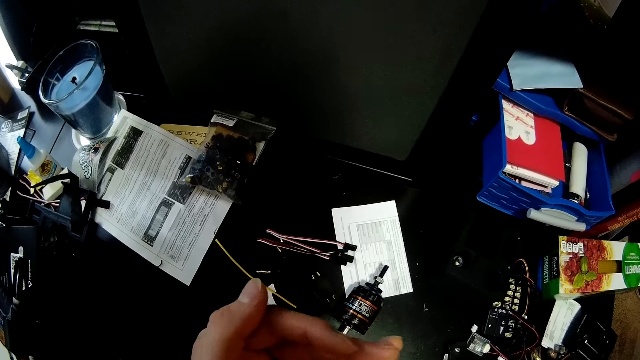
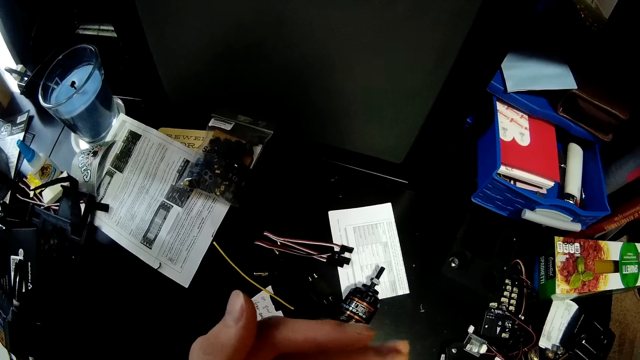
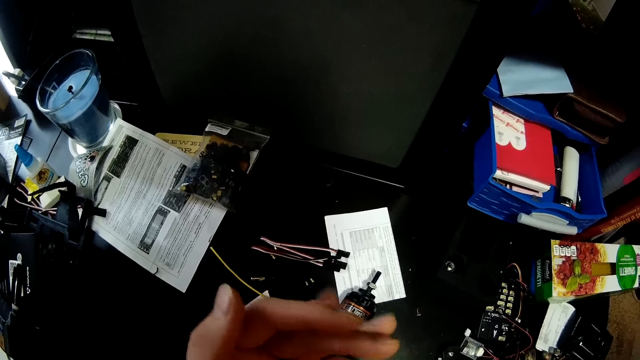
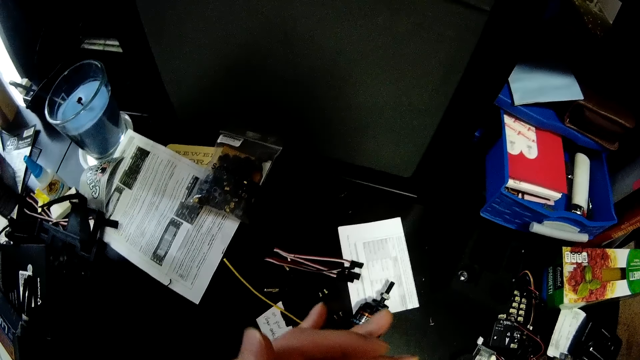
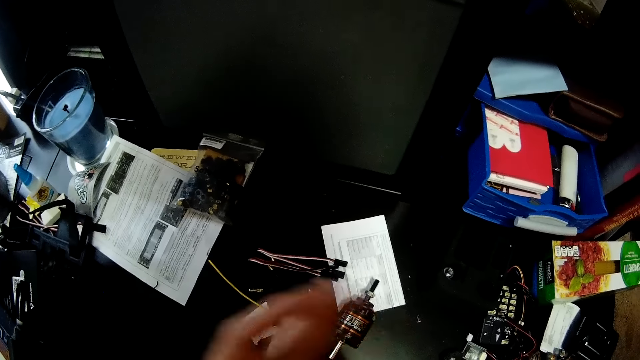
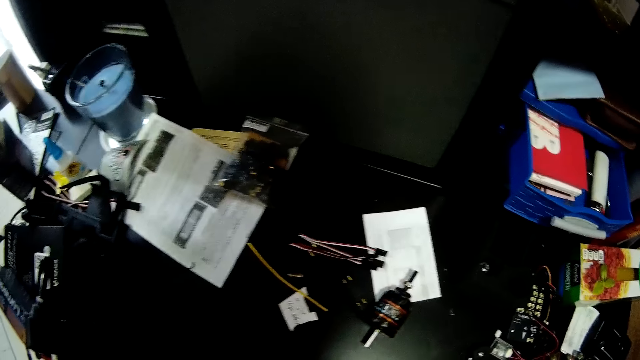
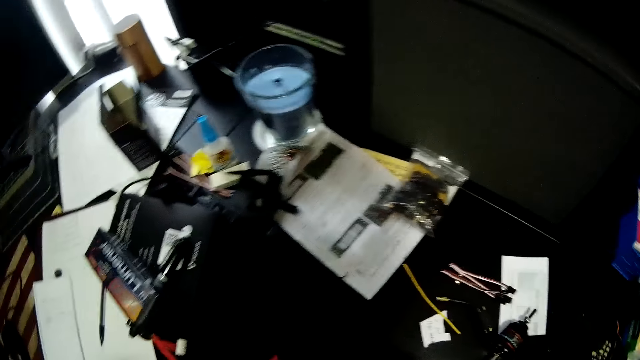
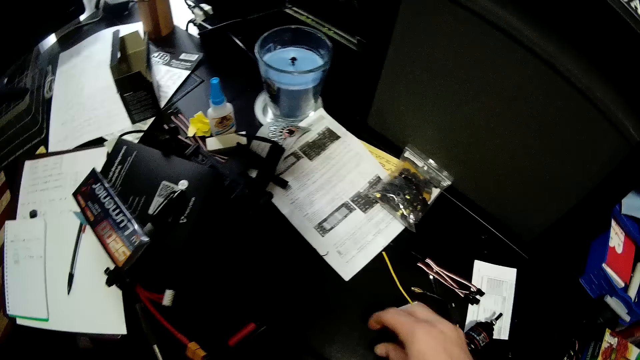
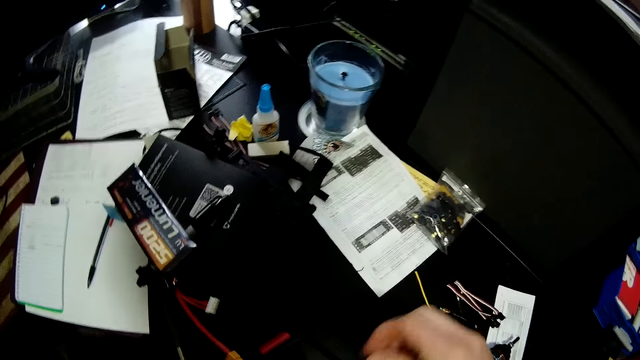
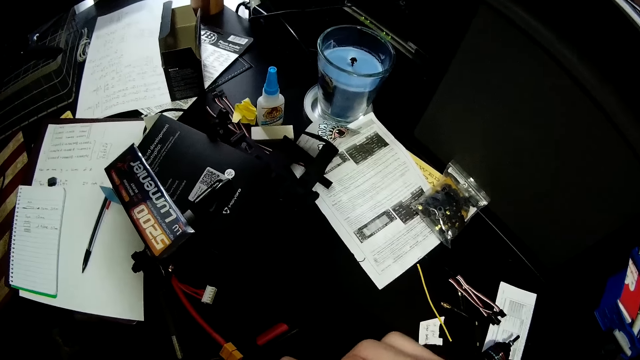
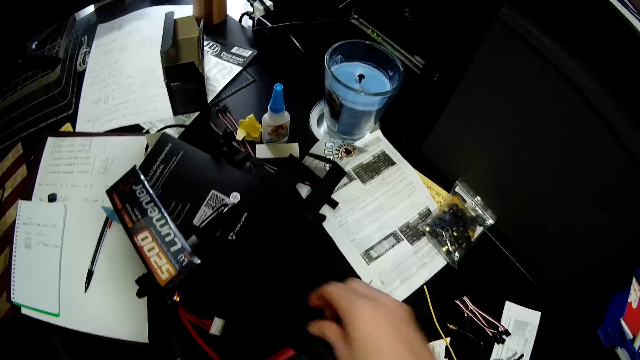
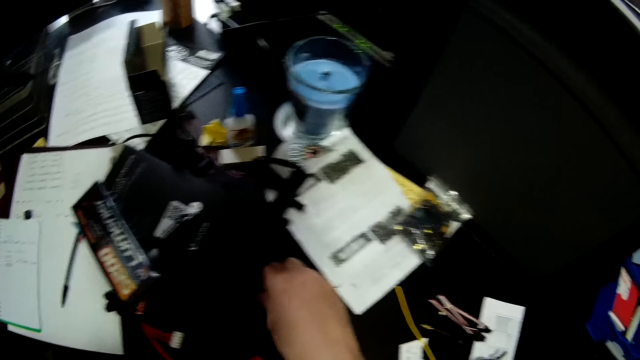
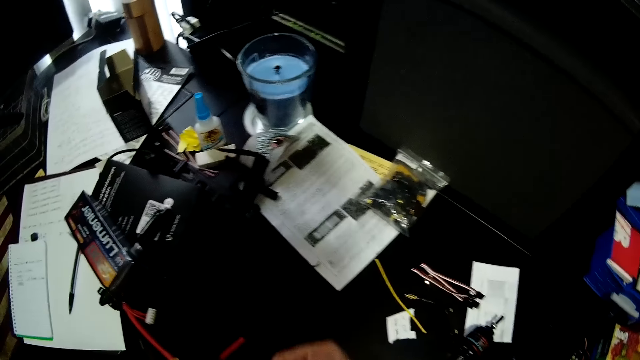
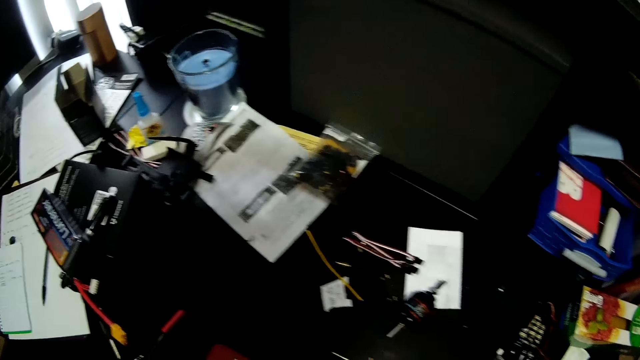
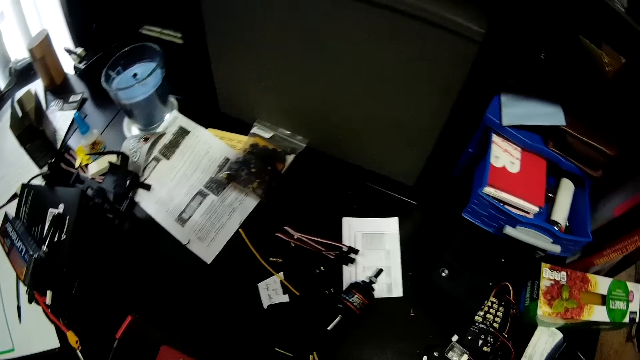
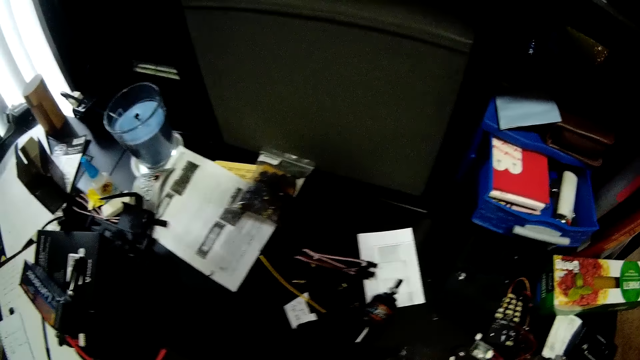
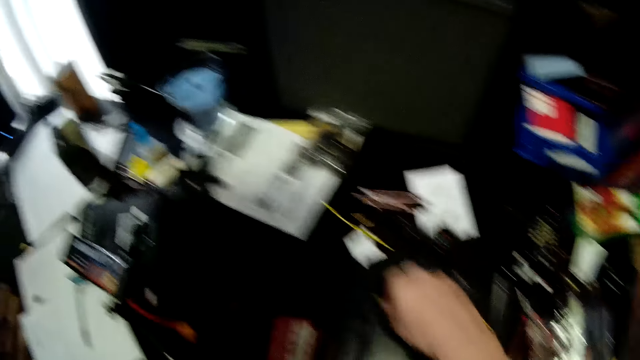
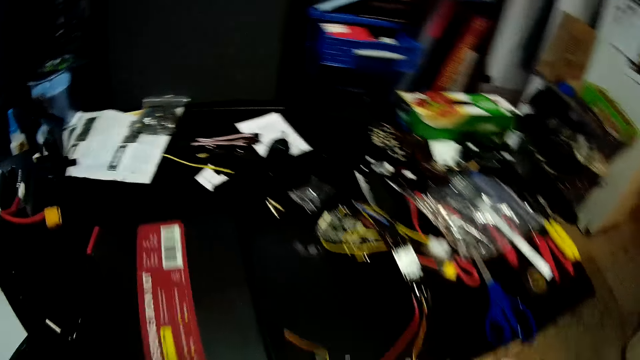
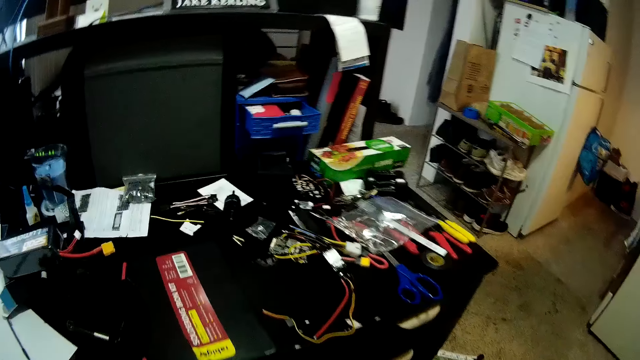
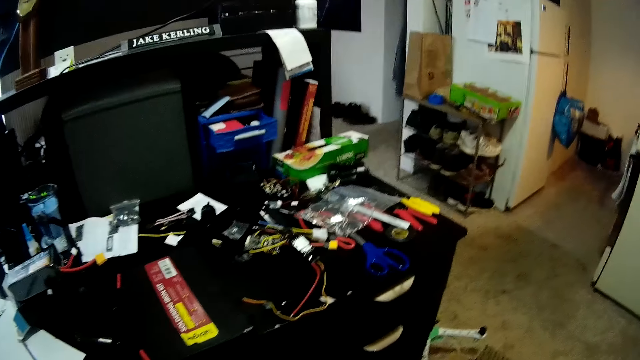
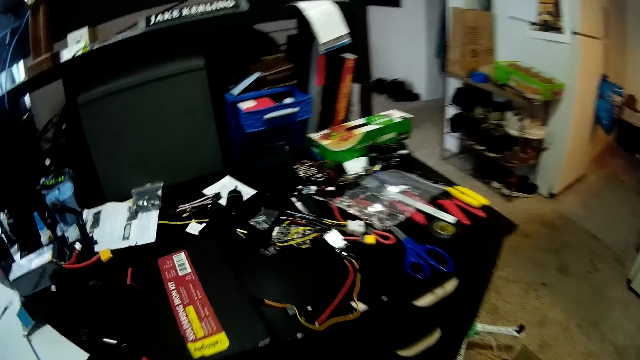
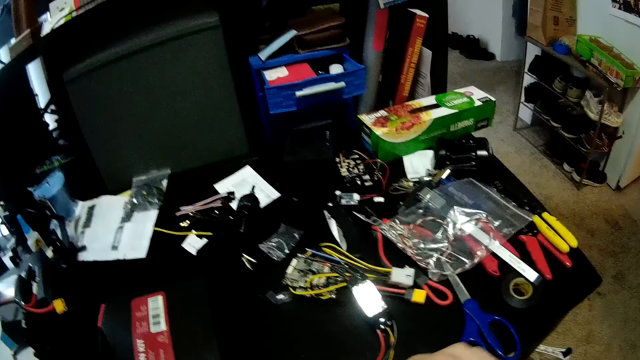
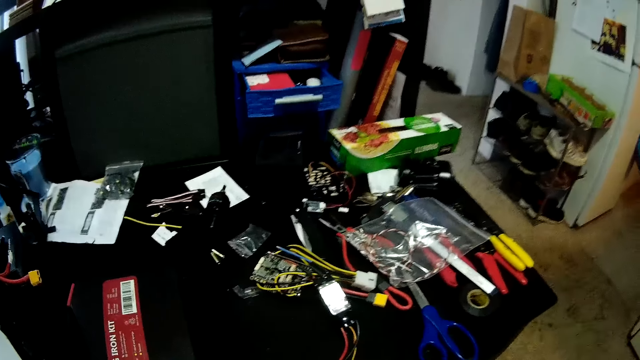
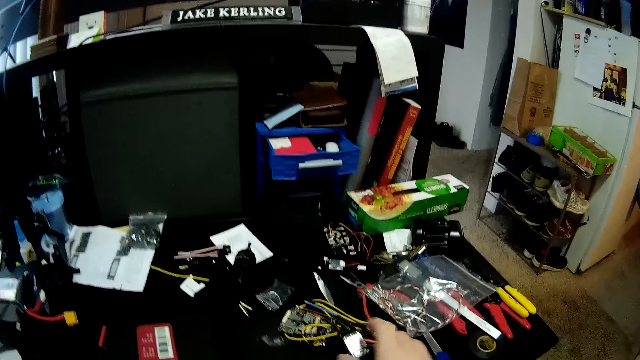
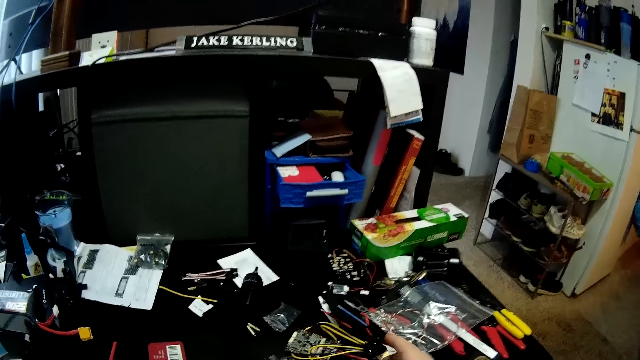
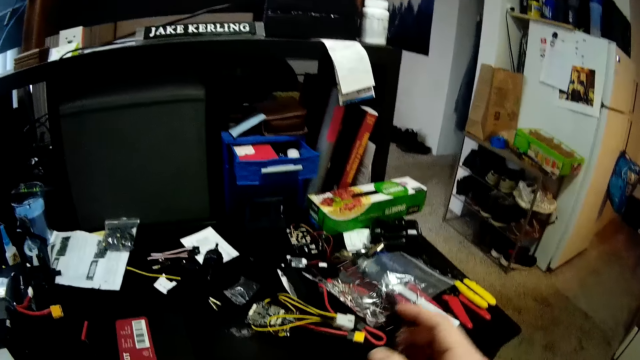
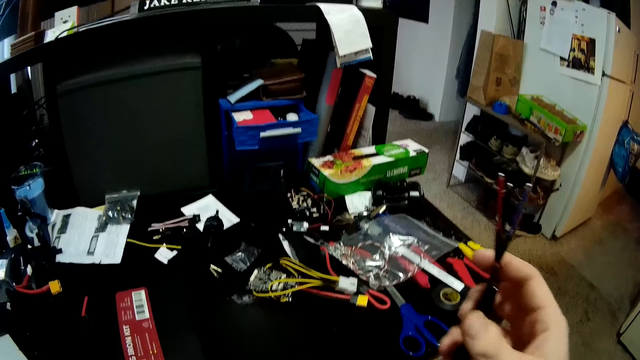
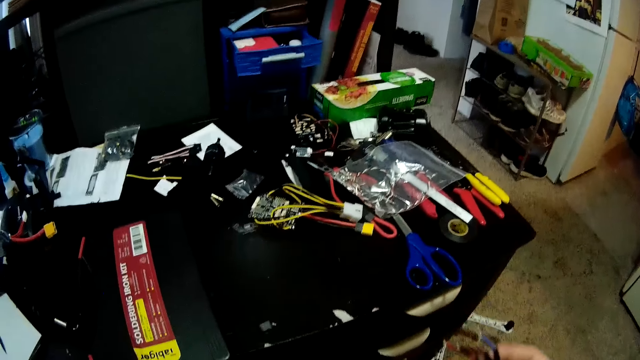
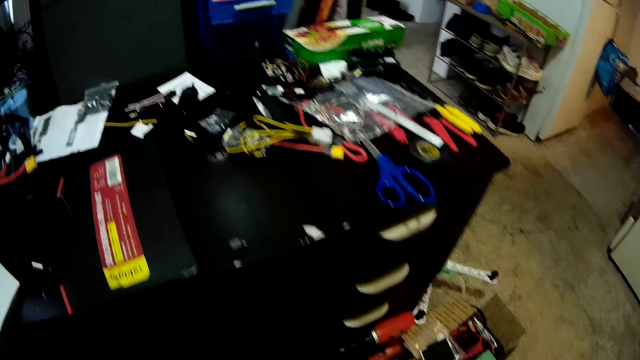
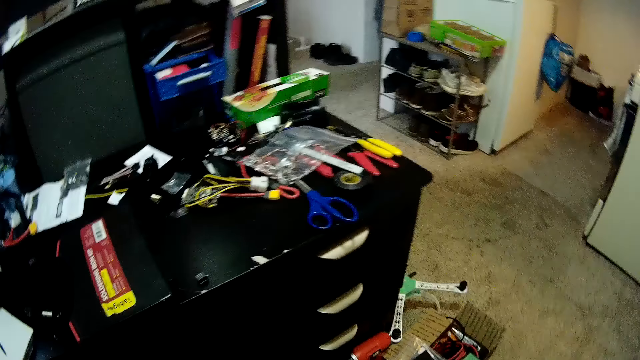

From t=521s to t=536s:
The camera wearer picks something. They move a hand. They pick something. They pick something again. They hold something.

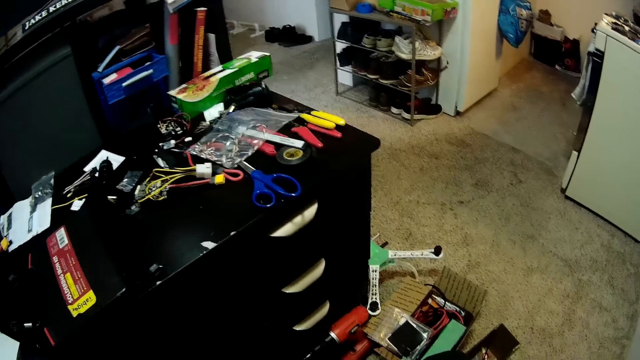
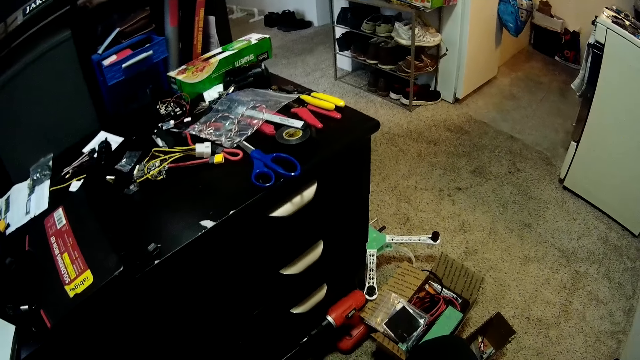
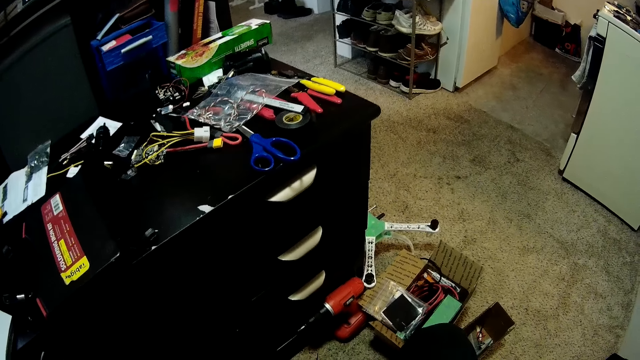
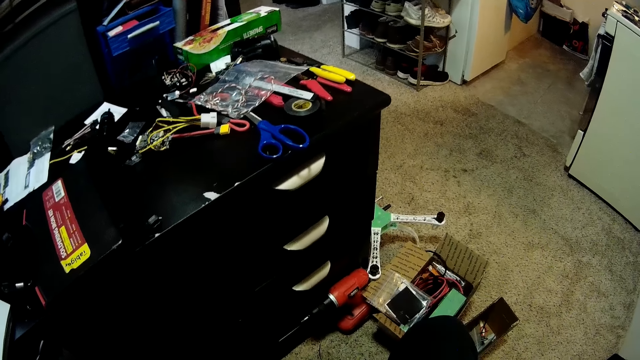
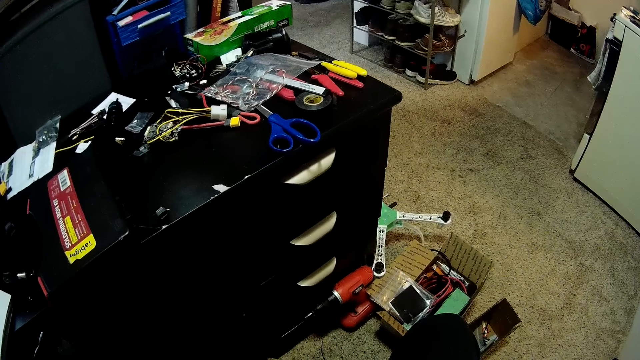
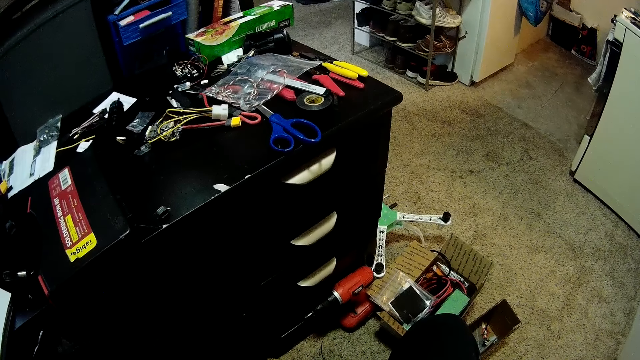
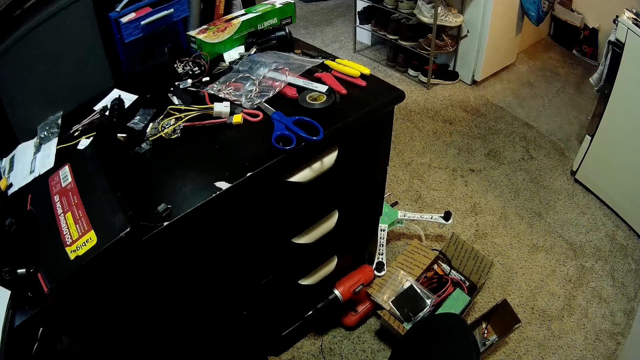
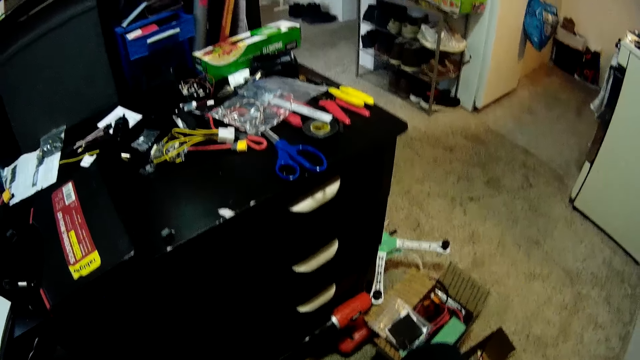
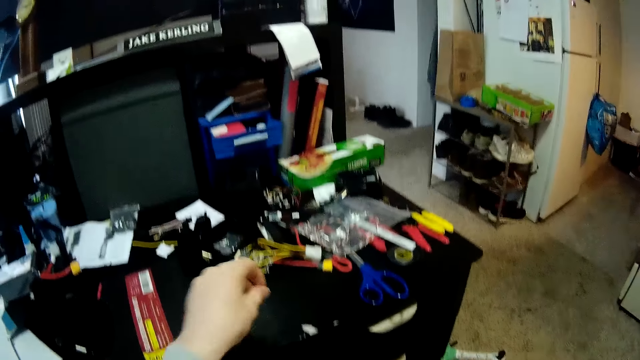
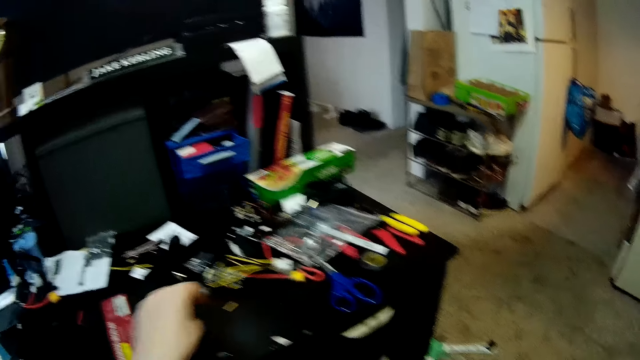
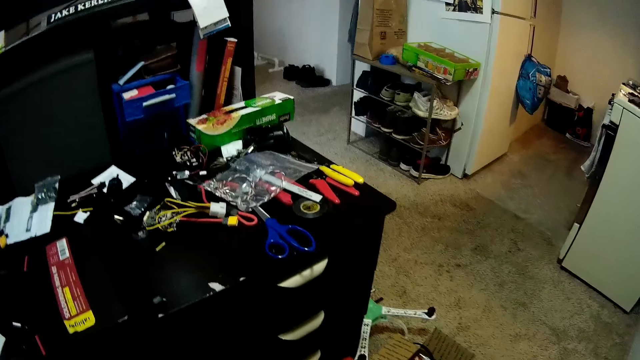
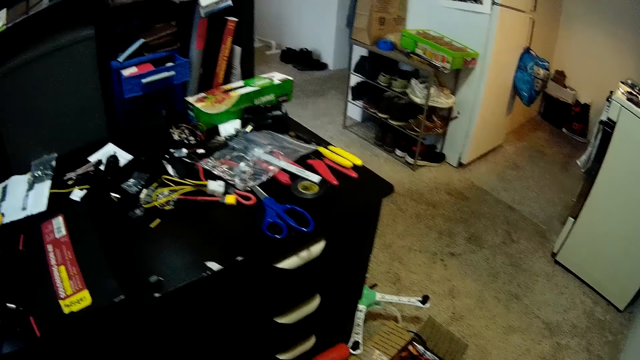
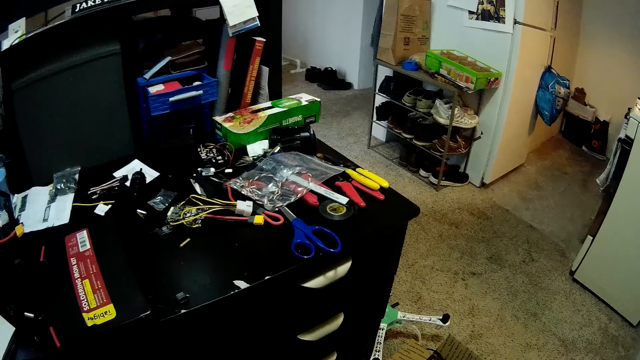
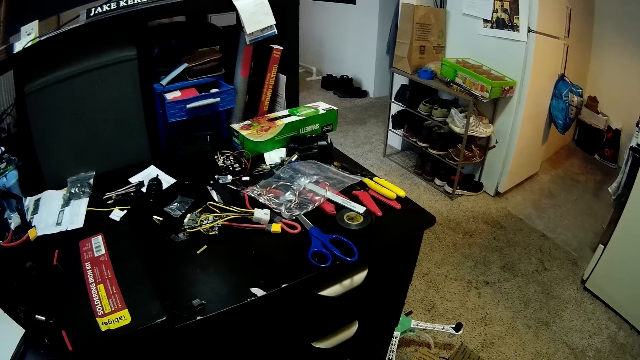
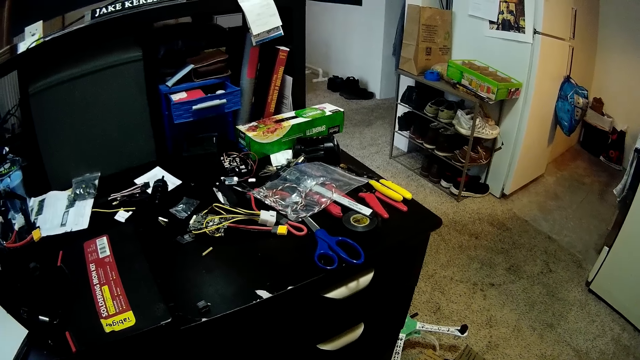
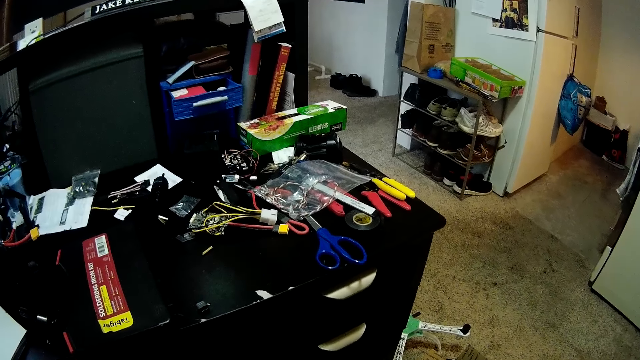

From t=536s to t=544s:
The camera wearer picks screws.
